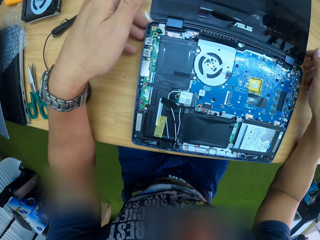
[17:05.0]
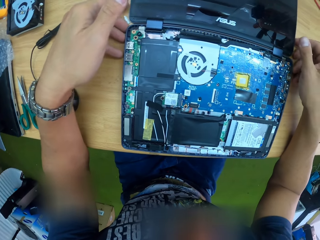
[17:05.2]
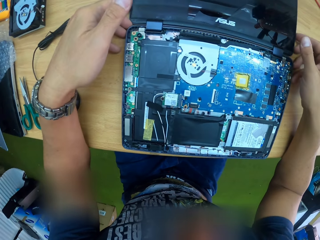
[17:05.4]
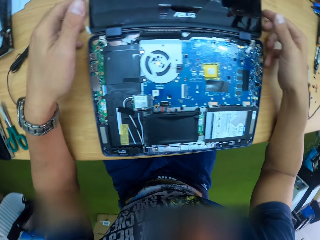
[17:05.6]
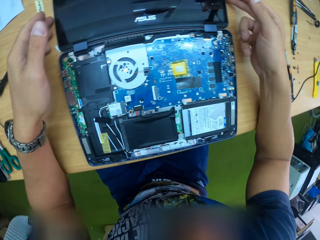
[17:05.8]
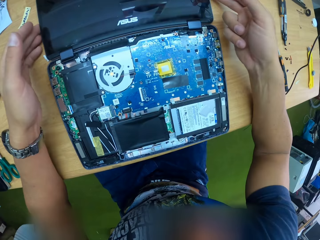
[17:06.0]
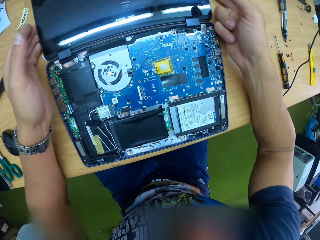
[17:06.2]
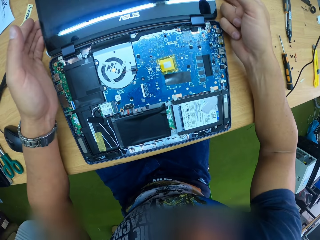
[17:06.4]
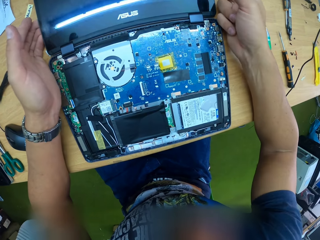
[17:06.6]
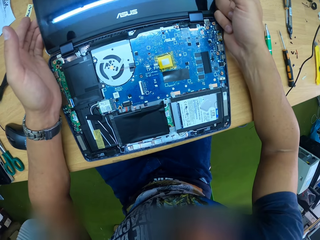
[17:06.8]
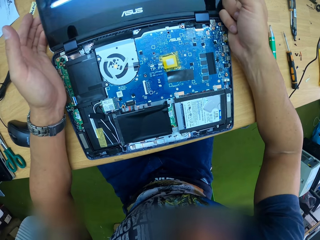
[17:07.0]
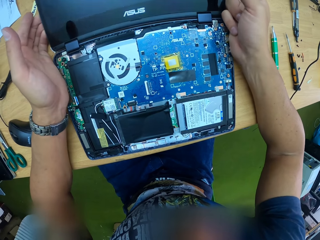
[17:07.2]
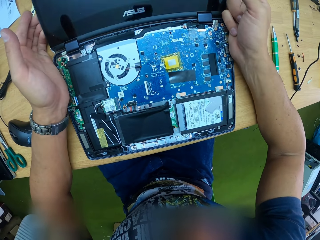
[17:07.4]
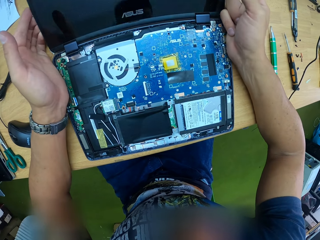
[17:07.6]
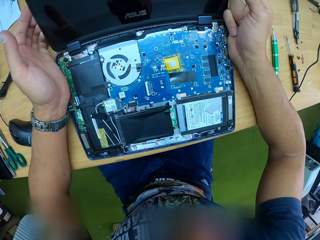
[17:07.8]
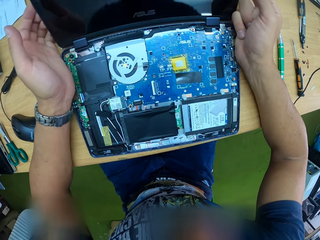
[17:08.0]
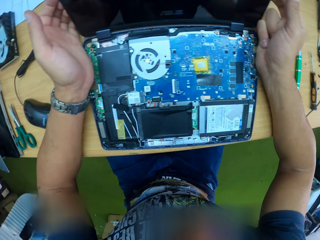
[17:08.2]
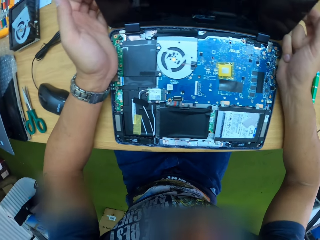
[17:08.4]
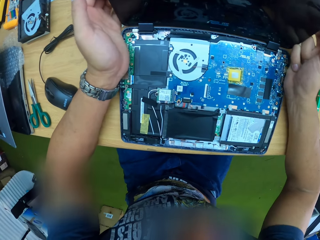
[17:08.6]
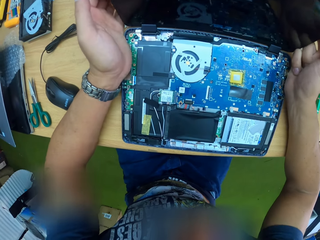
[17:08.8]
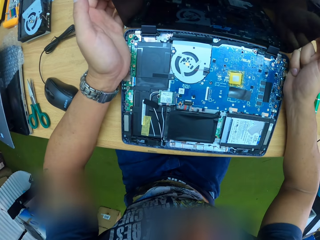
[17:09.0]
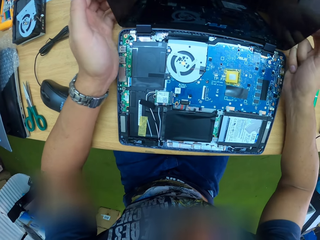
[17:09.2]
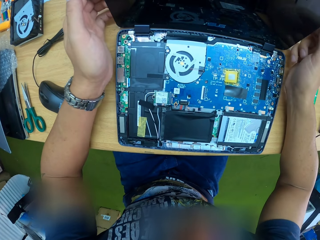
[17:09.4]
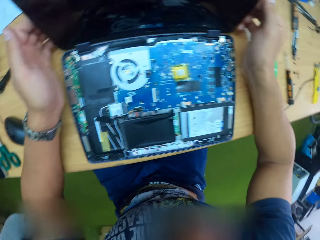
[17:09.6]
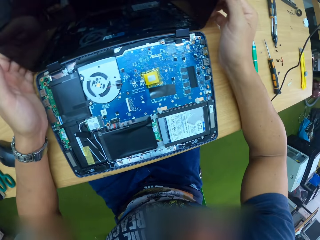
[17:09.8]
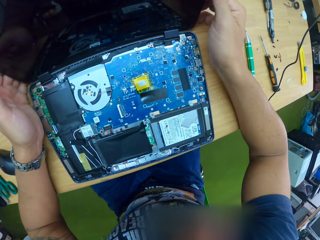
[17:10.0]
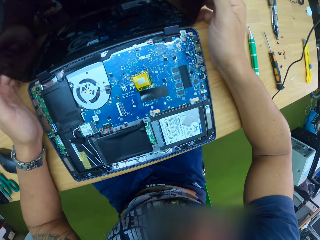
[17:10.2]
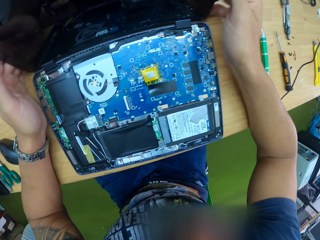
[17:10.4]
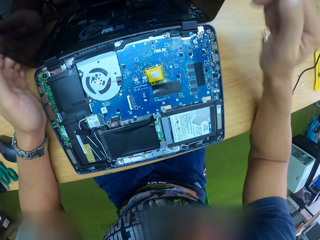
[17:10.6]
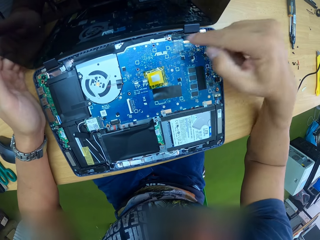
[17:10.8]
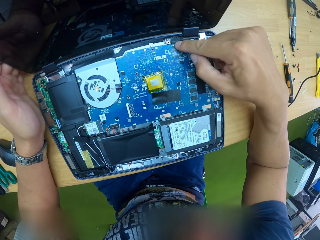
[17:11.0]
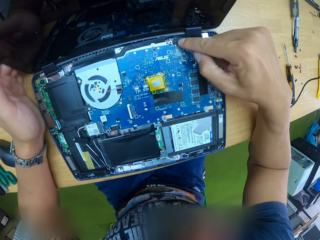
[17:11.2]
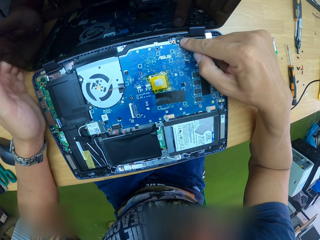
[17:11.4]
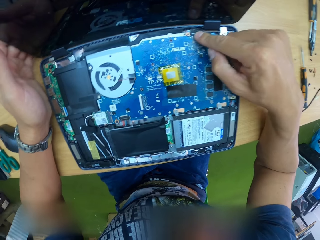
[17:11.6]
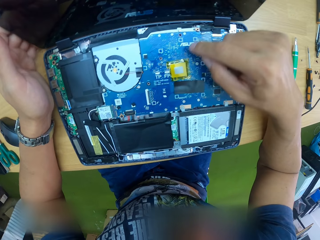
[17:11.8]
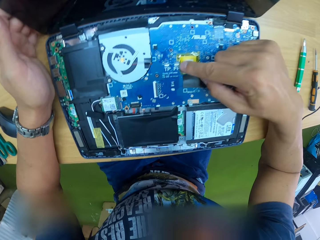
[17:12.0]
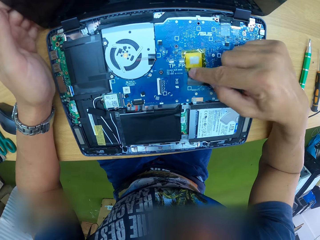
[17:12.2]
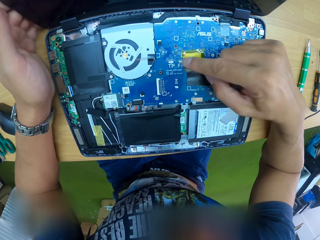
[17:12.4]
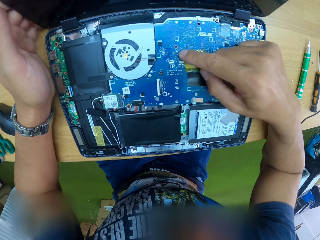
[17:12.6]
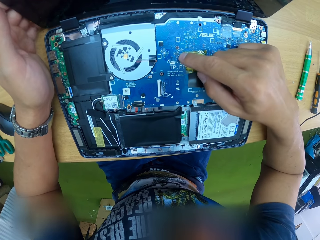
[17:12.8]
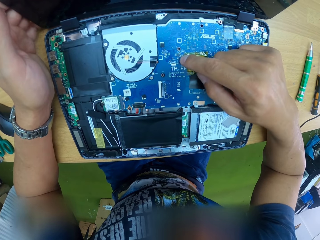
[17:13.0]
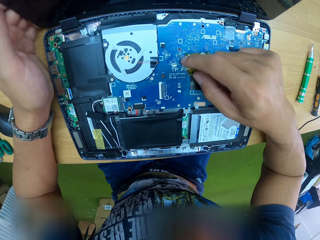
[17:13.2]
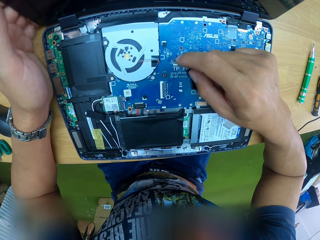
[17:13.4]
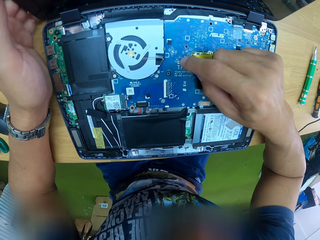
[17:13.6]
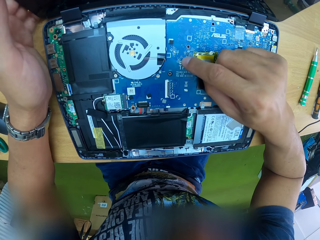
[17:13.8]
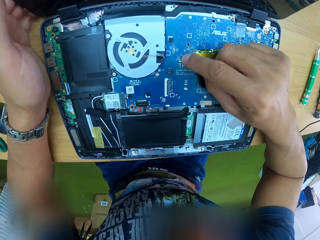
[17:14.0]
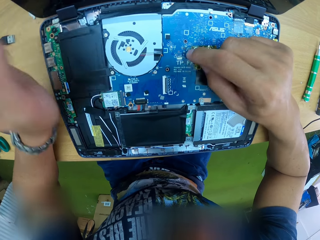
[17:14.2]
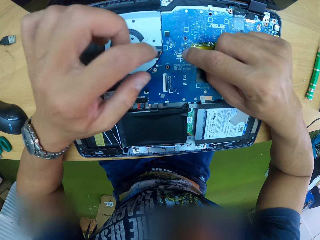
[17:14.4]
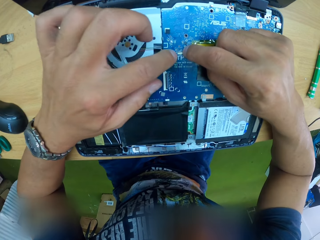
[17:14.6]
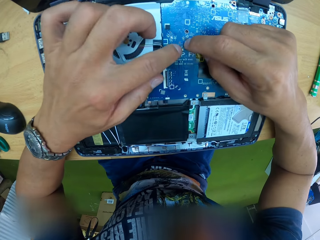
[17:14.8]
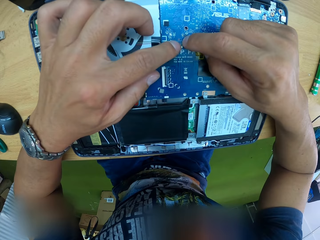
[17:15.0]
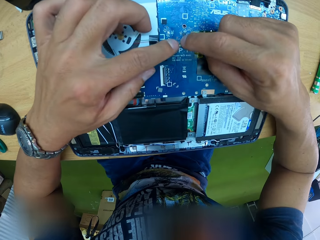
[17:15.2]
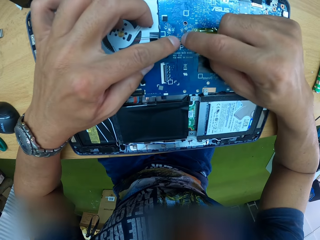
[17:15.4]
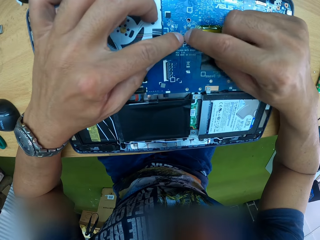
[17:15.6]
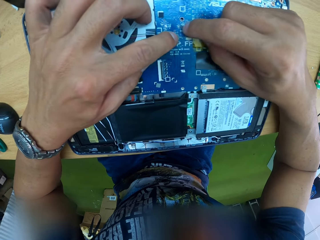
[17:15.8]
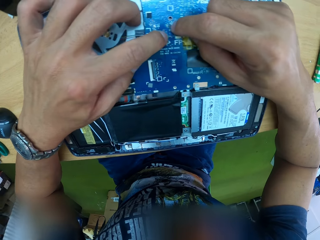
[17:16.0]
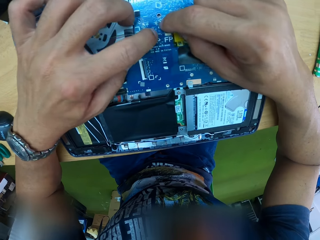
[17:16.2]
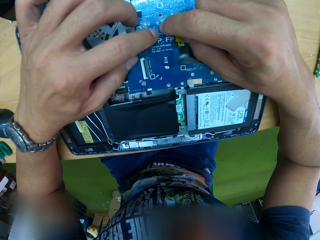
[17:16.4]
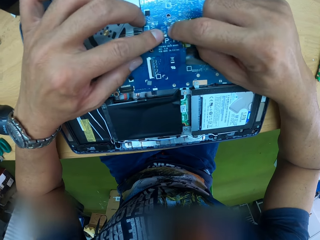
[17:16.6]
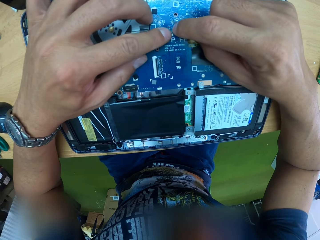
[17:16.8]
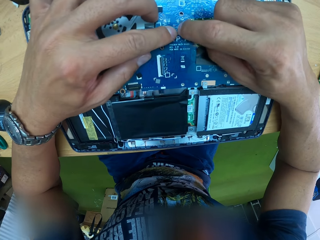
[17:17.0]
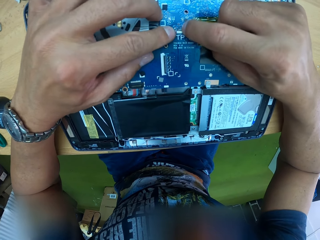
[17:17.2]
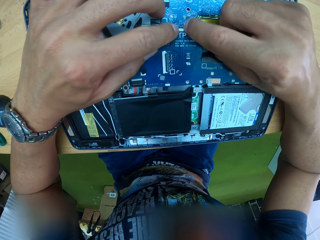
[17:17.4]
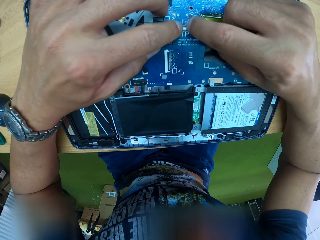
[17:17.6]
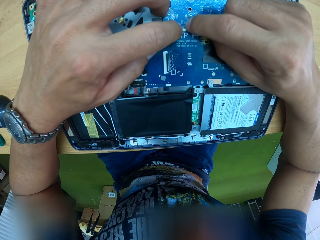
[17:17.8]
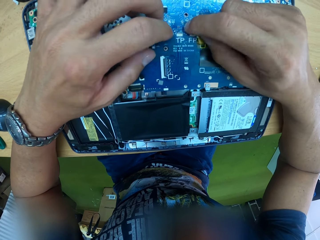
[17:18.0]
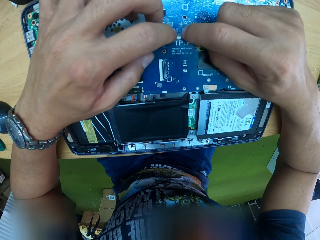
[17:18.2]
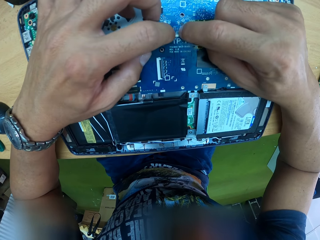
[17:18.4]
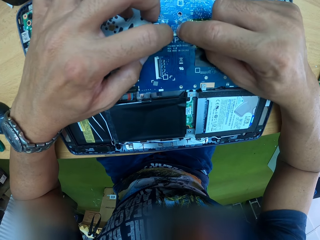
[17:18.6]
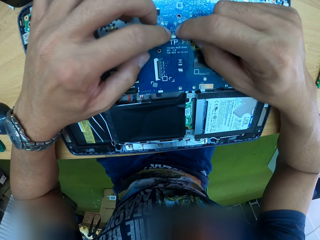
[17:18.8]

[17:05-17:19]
The camera wearer raises the laptop's monitor with both hands. He touches a panel on the laptop's motherboard with his right hand. He touches some panels on the motherboard with his right hand. He presses the panels on the motherboard with both hands.

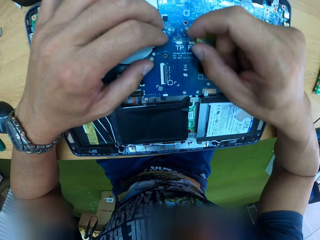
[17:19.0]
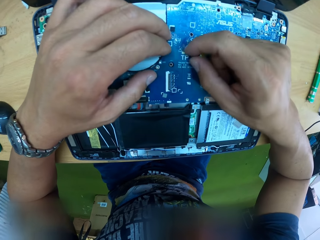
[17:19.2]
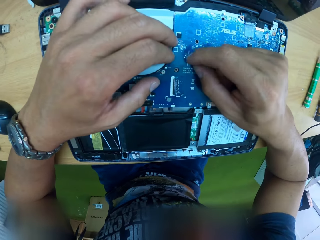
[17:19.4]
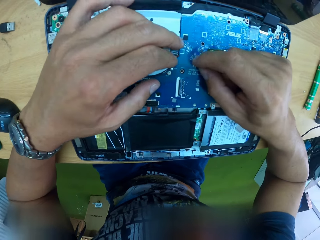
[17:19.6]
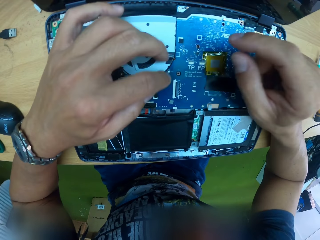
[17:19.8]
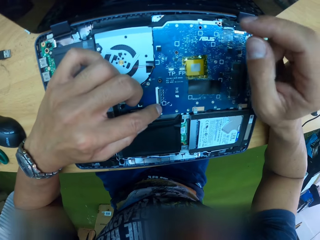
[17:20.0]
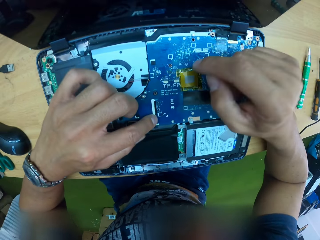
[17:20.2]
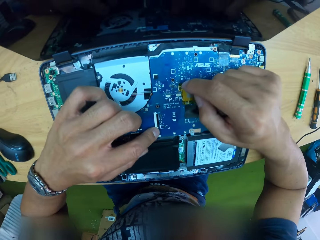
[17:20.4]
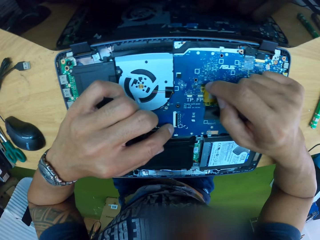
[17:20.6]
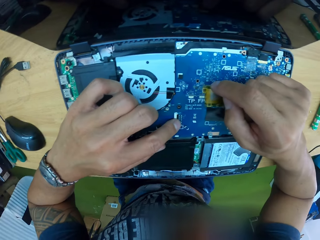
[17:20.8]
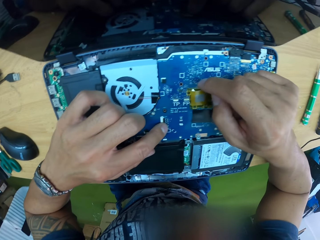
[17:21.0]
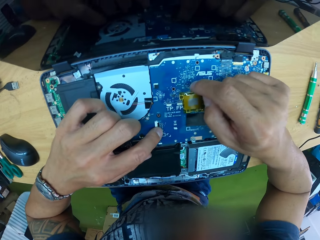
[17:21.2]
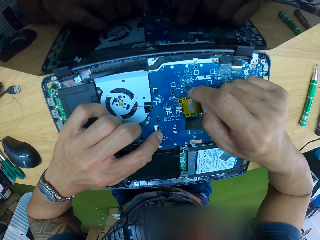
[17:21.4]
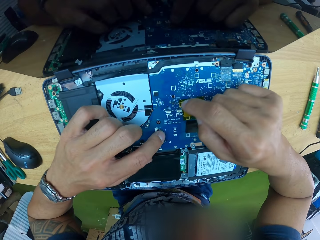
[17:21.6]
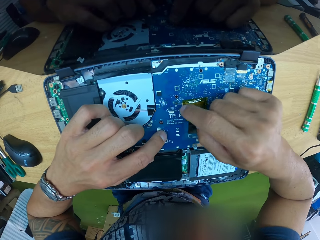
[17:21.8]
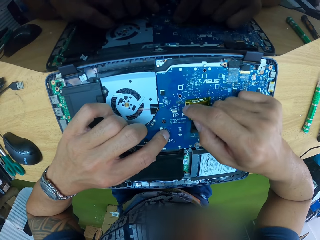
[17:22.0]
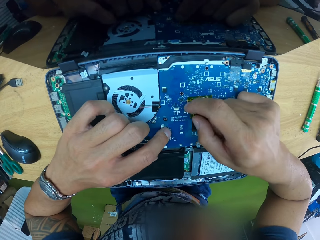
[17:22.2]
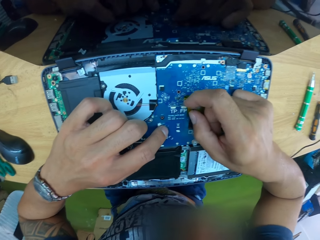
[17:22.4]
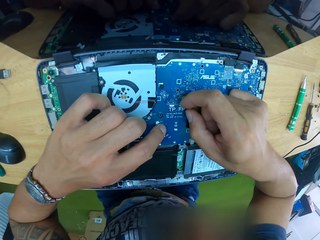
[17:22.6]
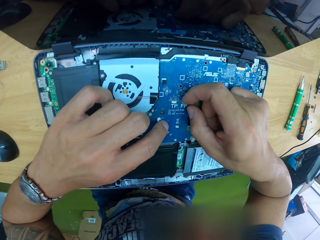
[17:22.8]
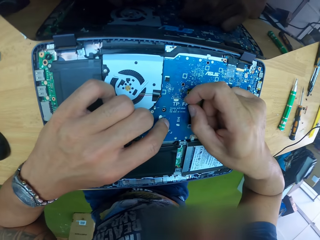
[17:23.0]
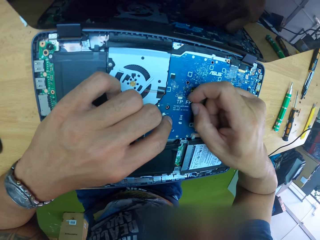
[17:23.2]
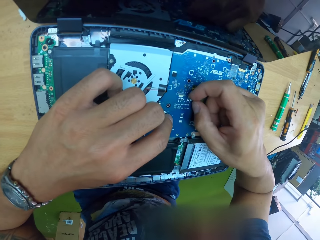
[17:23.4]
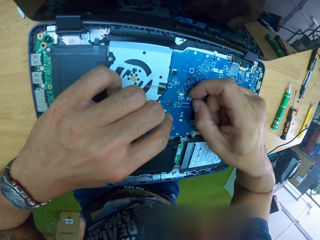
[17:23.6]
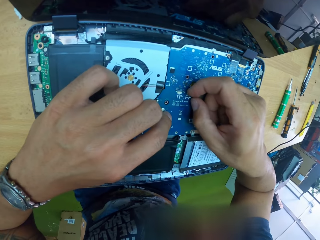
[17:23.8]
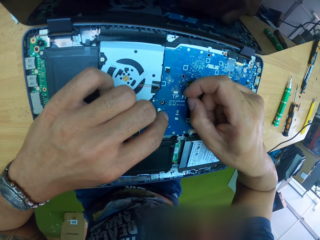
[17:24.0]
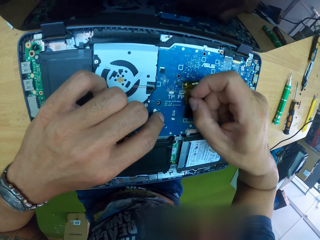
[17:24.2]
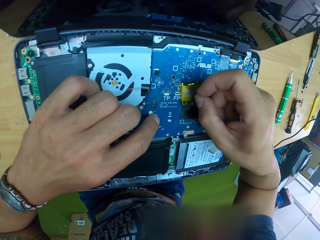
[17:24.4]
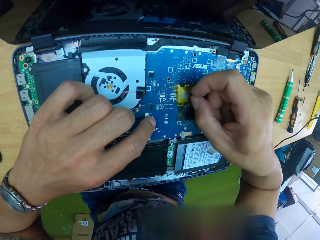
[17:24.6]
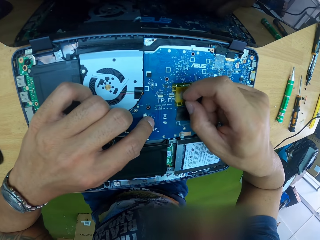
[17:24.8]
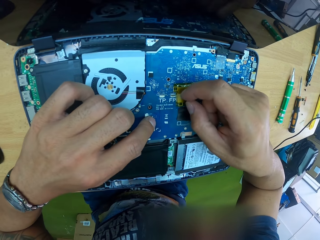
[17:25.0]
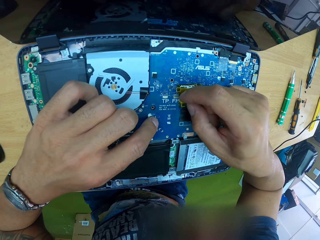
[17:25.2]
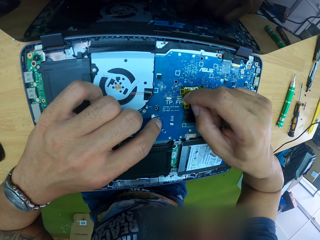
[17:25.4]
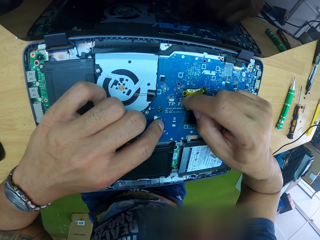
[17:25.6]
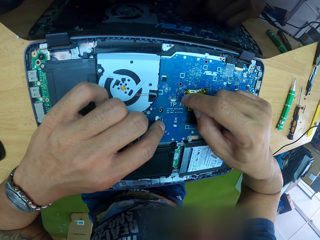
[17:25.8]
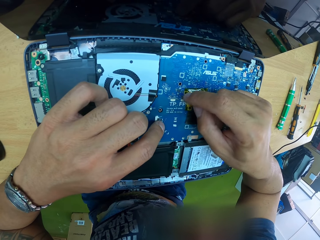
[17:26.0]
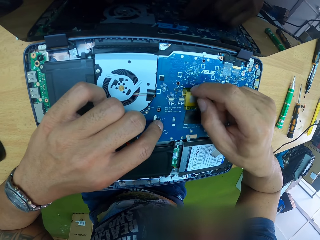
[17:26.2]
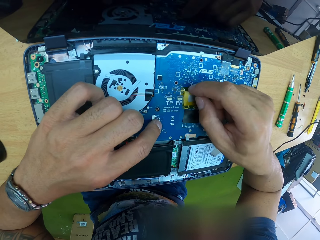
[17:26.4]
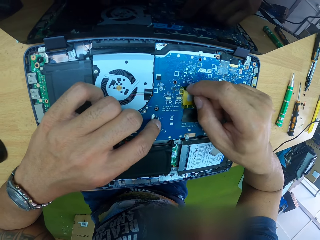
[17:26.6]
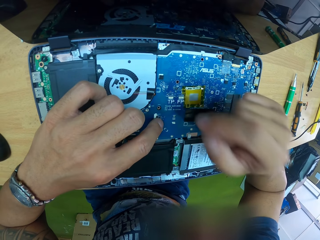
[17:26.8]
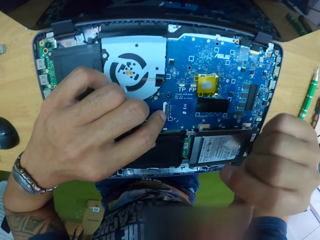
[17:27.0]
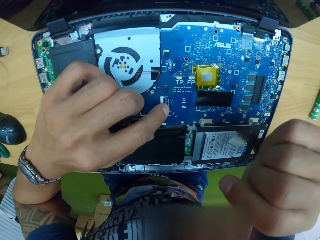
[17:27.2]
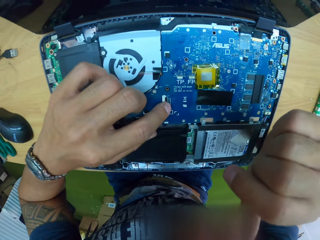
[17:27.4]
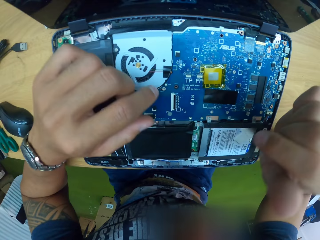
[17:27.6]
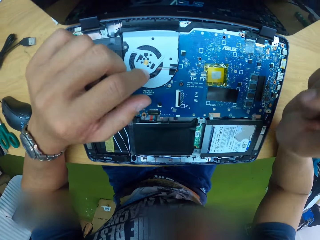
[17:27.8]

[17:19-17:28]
The camera wearer moves his hands.
